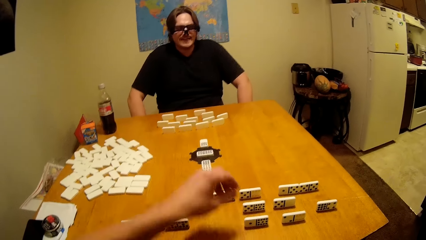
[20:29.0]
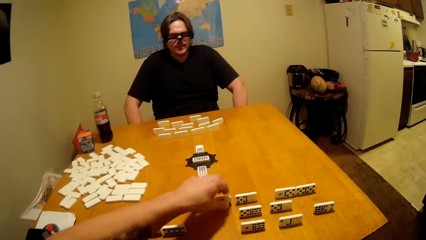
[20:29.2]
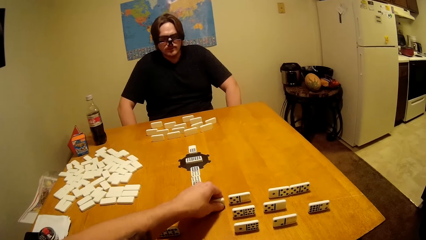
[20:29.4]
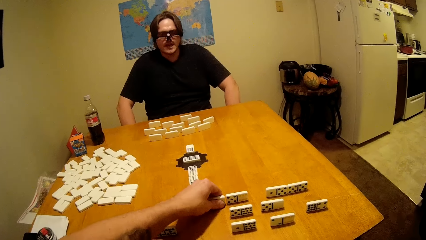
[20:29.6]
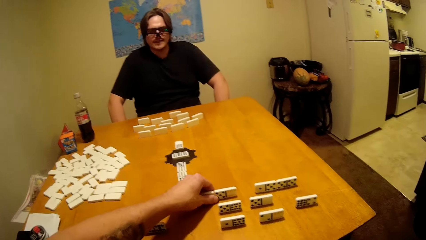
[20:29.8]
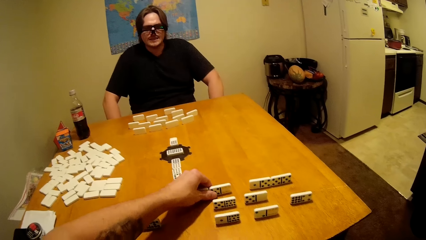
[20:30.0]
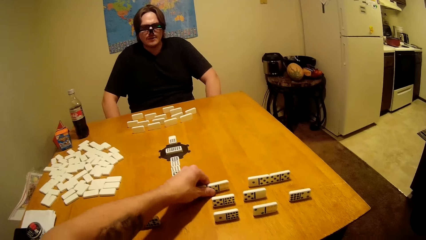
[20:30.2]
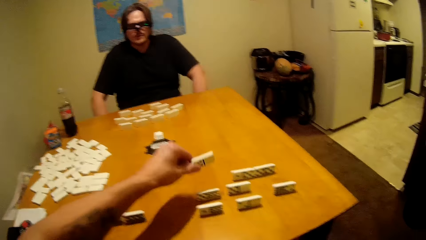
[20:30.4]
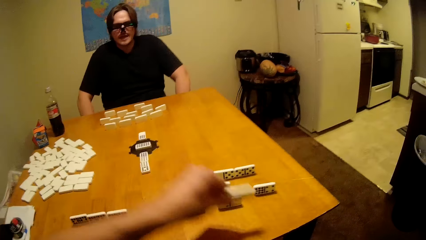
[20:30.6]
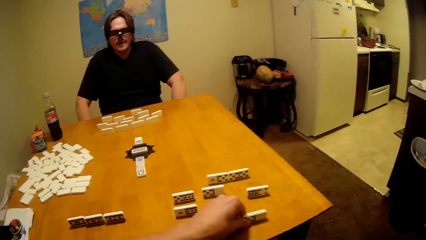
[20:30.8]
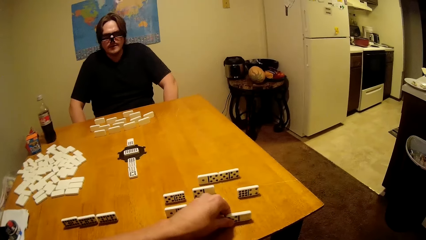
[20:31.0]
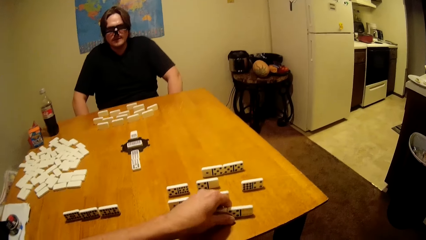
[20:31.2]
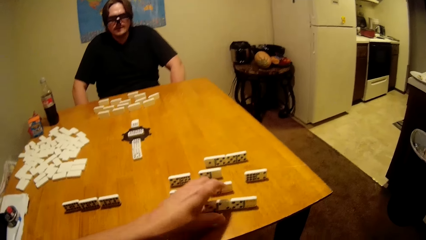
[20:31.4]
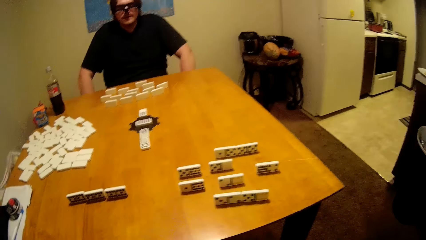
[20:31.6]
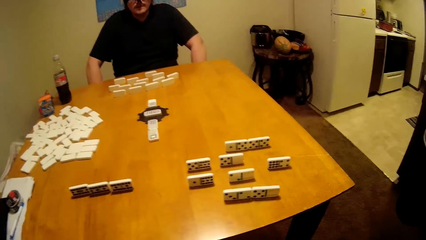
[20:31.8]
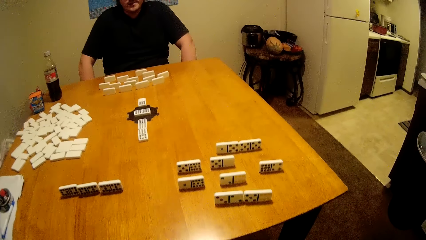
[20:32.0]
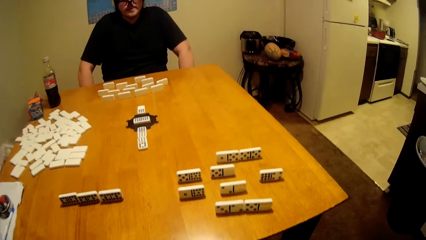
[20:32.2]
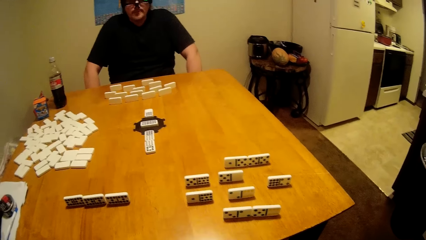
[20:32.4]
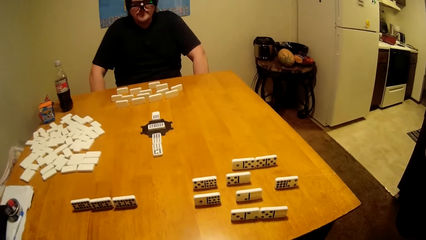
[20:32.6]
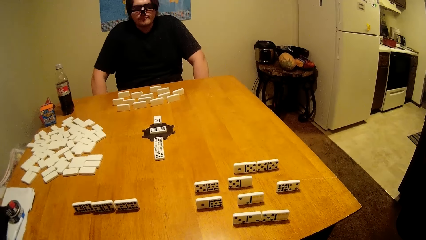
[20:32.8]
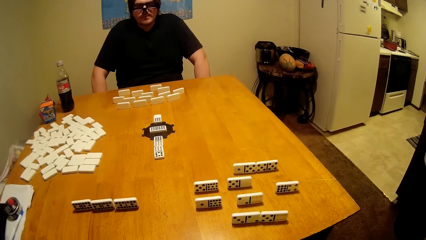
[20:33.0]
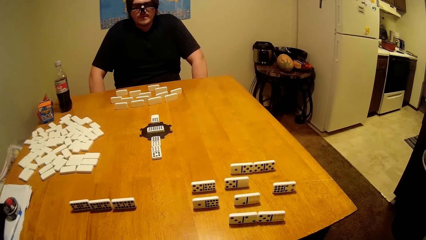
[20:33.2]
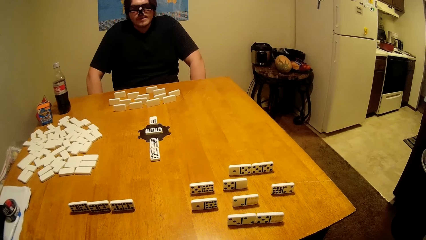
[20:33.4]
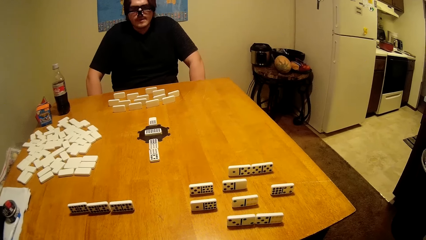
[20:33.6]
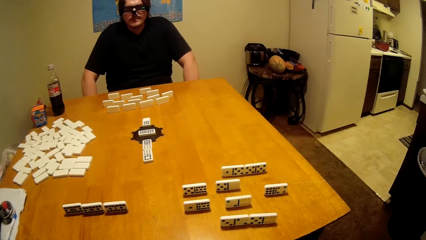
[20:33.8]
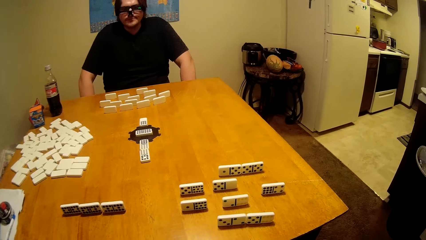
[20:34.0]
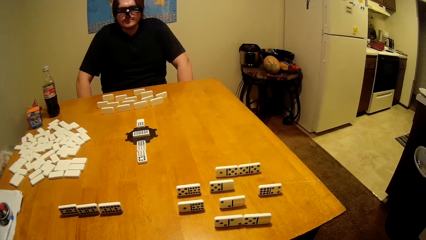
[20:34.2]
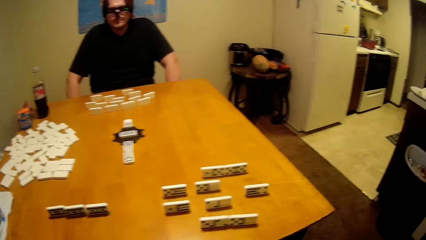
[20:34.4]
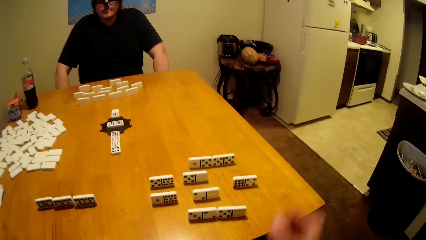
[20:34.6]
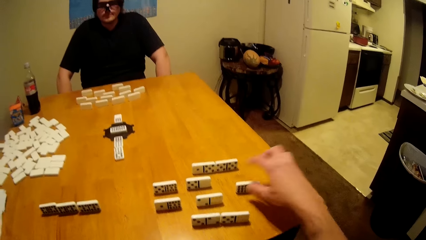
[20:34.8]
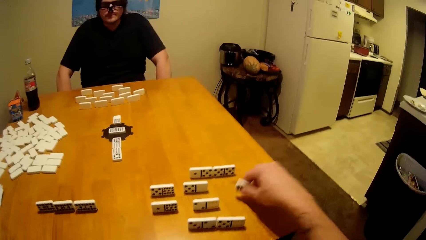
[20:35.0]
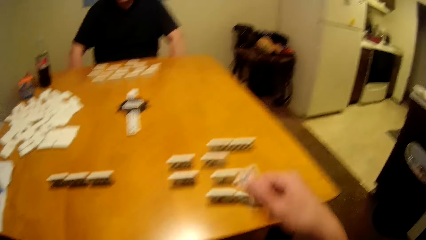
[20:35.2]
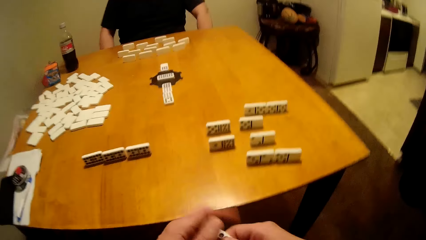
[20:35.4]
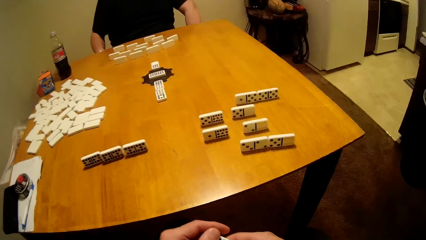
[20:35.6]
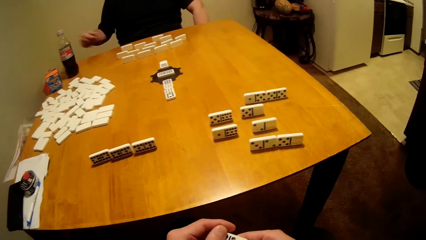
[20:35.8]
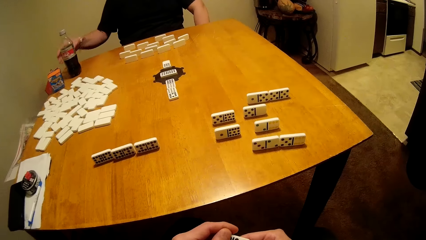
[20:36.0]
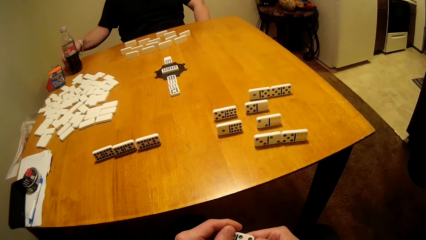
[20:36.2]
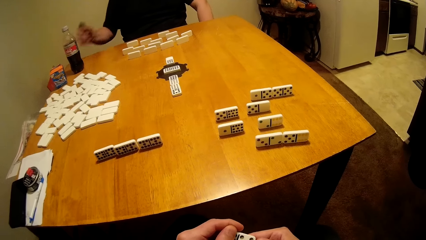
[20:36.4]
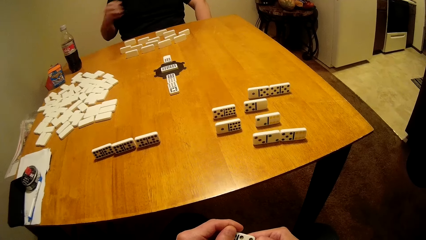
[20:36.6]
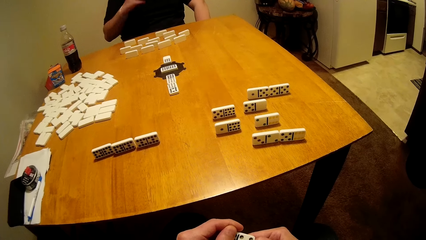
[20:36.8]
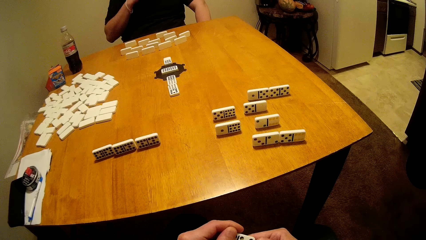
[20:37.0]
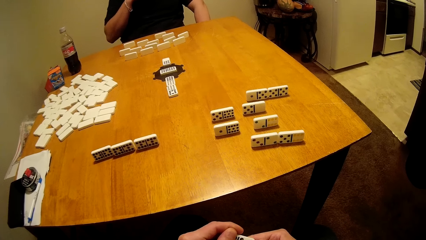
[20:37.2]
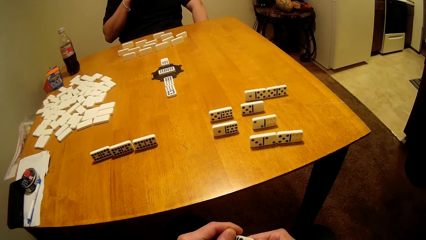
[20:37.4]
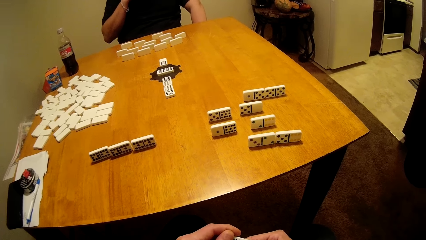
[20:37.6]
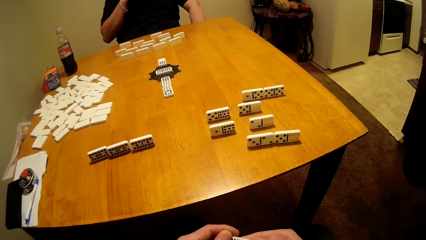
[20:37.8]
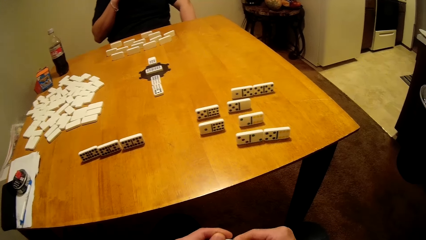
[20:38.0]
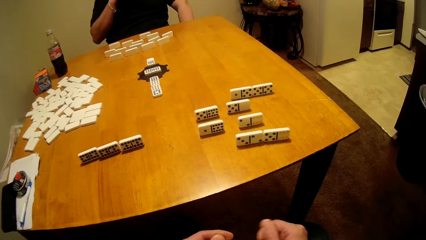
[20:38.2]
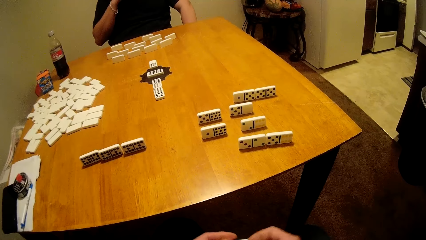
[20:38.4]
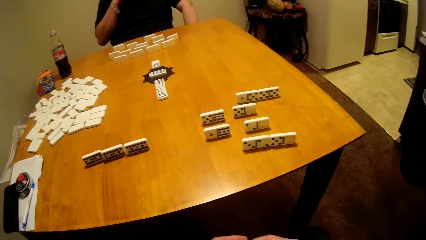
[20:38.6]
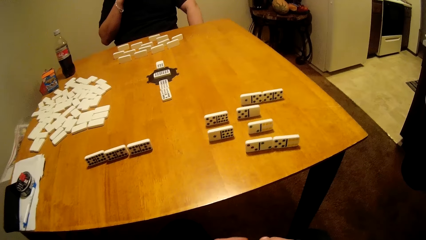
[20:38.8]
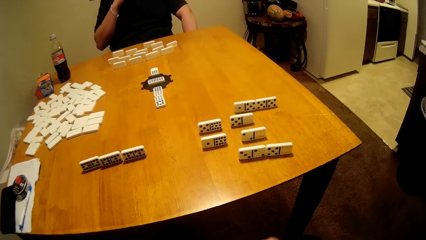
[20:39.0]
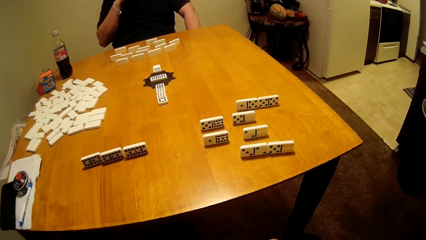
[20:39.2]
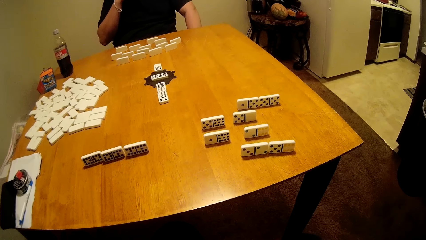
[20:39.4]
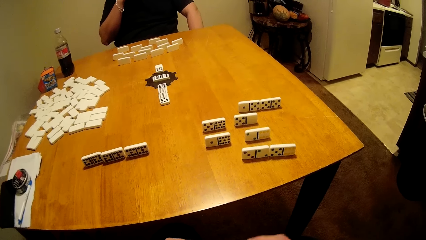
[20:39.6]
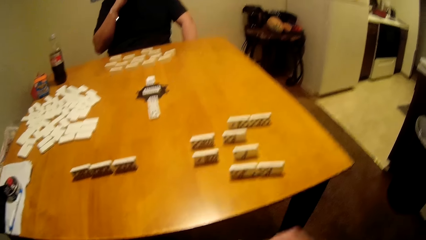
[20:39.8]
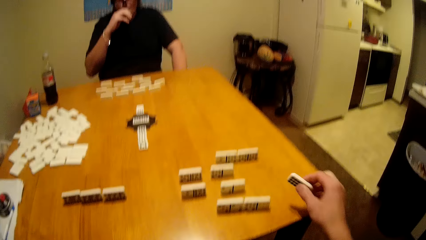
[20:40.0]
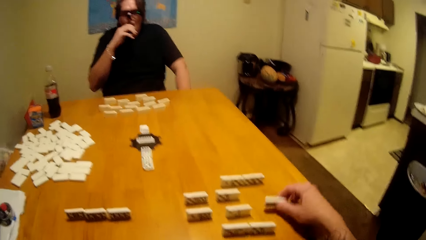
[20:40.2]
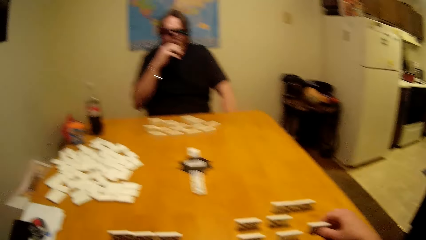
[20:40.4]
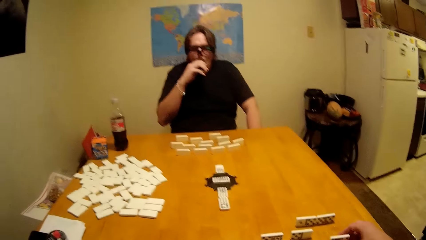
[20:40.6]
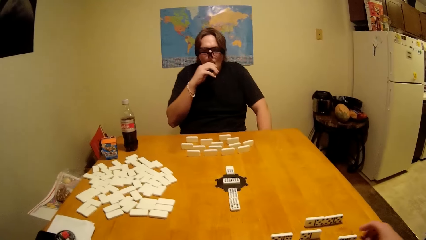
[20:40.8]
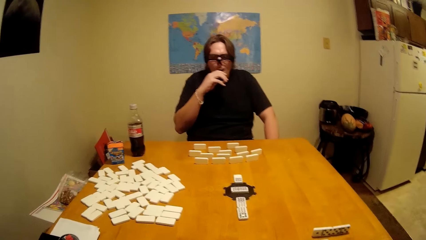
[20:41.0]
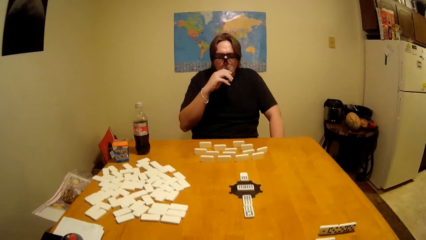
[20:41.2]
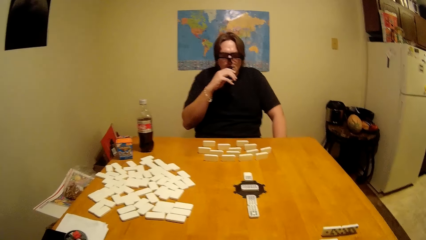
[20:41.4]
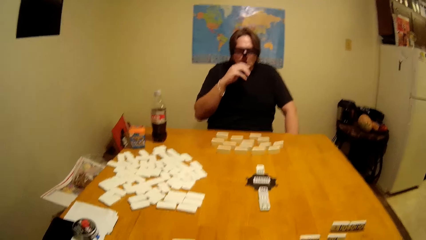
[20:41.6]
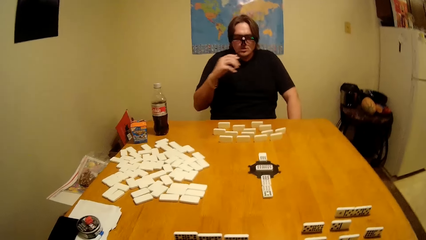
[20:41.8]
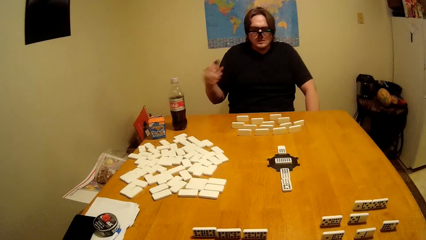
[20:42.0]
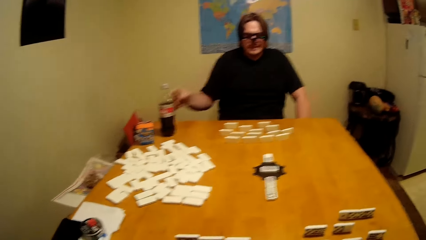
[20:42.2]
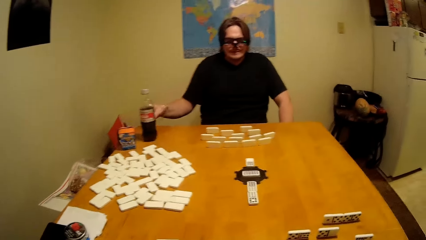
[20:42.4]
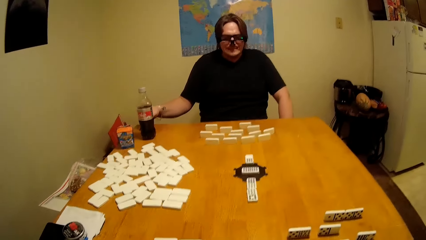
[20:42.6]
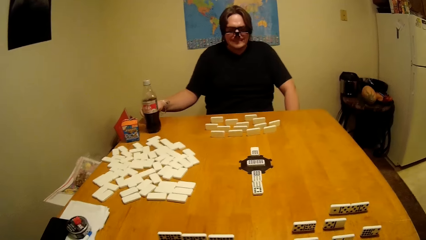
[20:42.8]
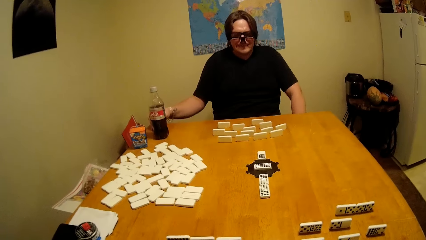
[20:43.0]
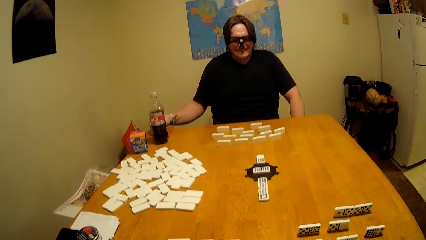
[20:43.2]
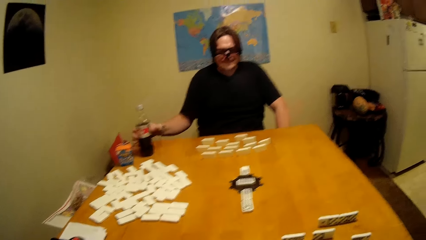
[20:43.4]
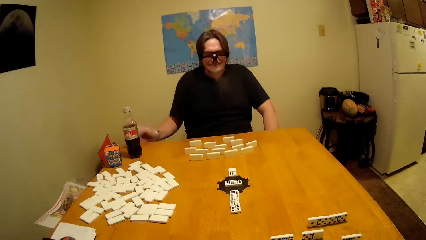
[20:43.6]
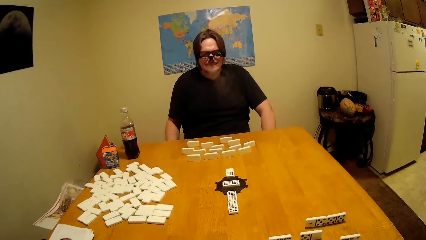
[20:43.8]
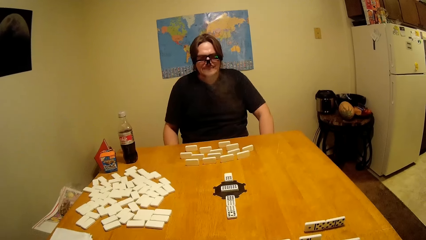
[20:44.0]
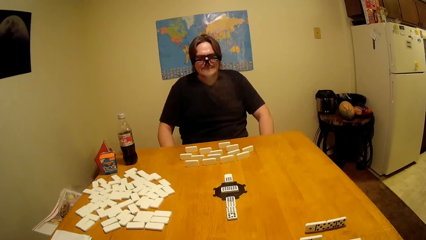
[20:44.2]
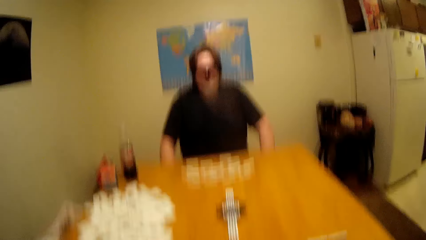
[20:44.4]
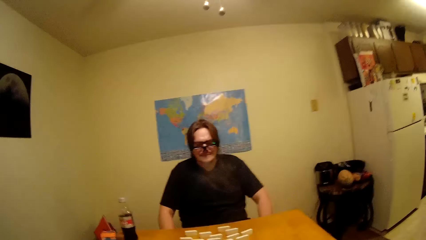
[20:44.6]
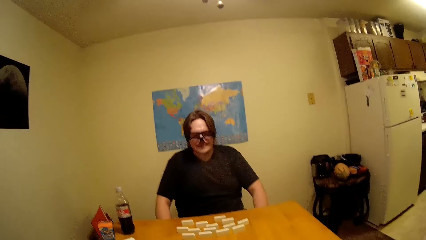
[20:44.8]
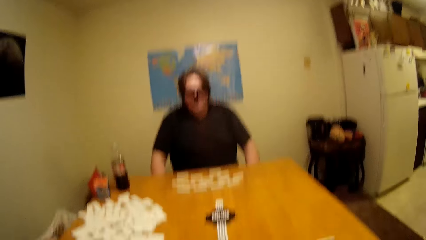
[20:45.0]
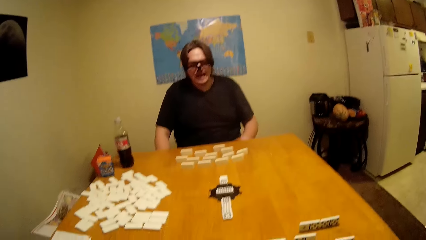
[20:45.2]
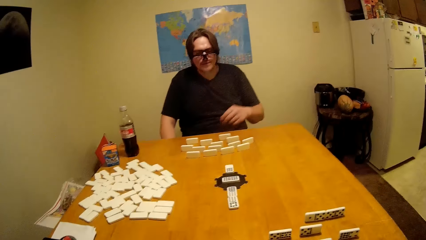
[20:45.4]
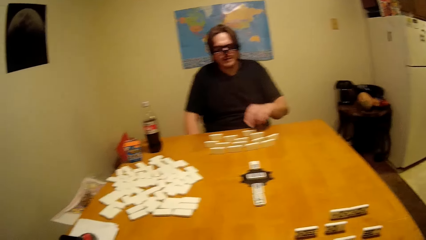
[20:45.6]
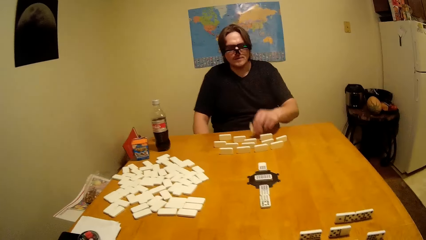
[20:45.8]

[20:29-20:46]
Someone smokes.
